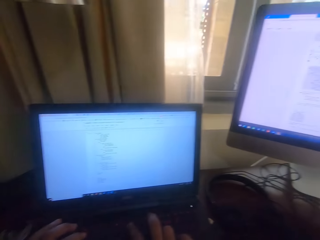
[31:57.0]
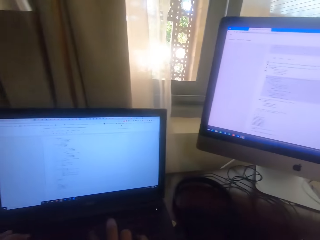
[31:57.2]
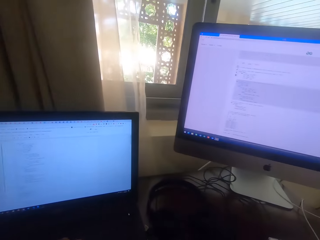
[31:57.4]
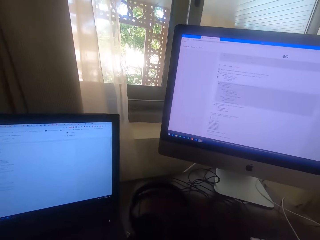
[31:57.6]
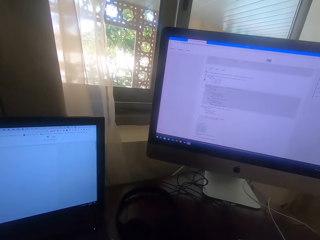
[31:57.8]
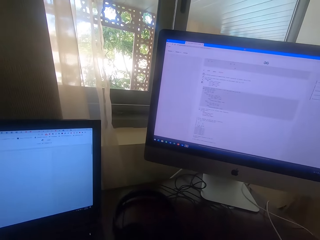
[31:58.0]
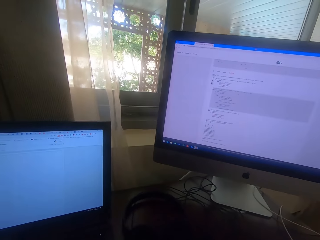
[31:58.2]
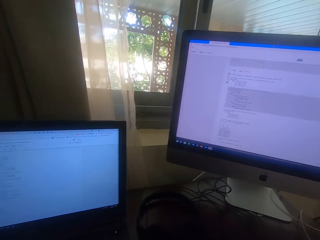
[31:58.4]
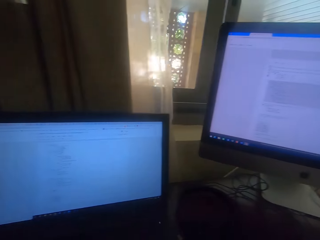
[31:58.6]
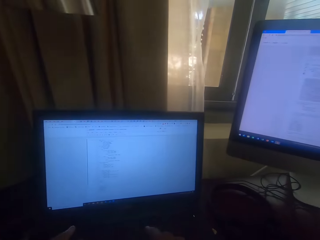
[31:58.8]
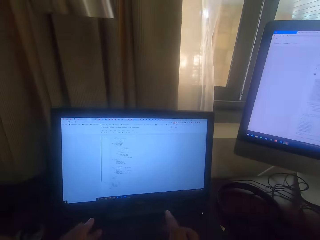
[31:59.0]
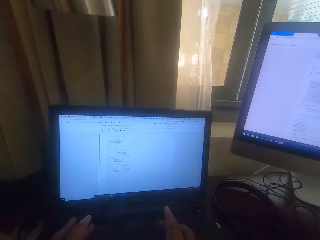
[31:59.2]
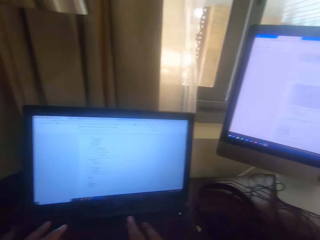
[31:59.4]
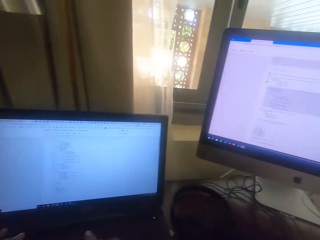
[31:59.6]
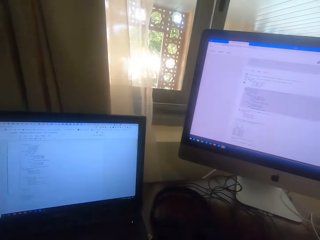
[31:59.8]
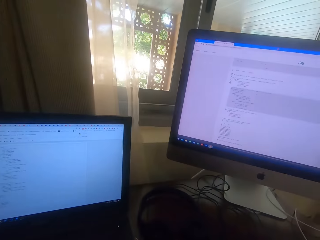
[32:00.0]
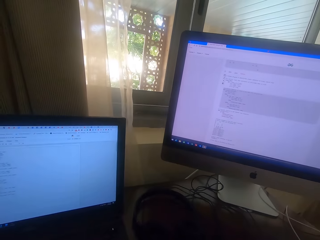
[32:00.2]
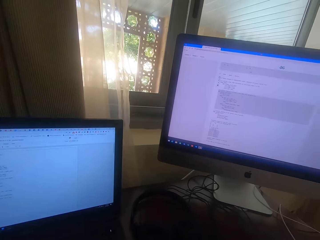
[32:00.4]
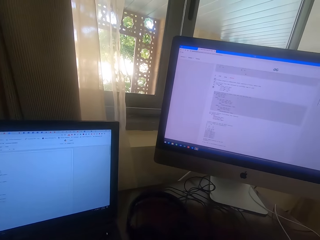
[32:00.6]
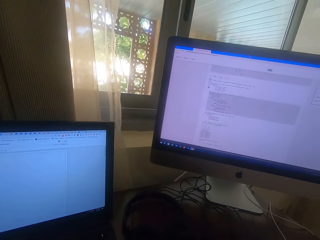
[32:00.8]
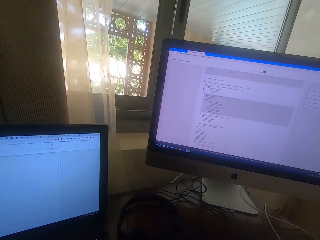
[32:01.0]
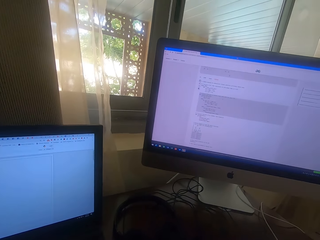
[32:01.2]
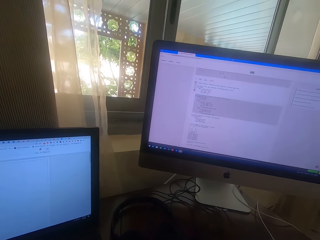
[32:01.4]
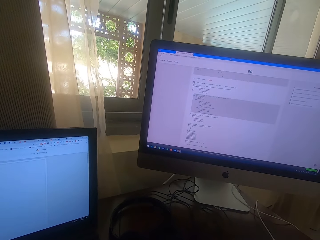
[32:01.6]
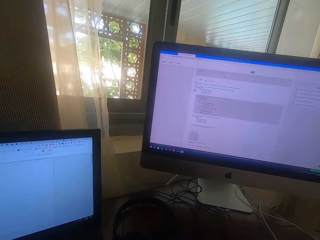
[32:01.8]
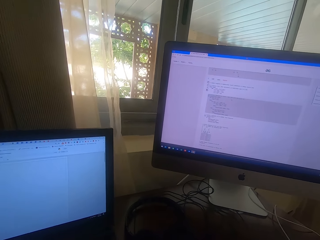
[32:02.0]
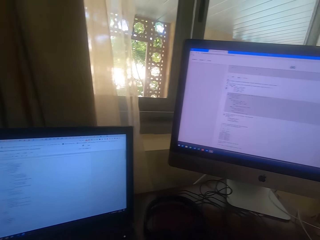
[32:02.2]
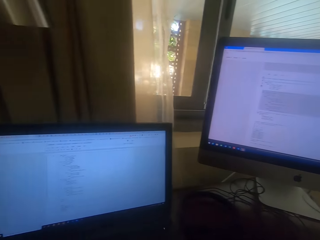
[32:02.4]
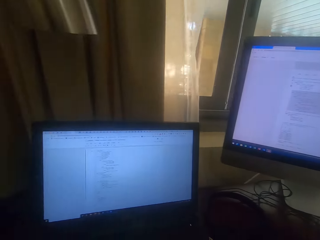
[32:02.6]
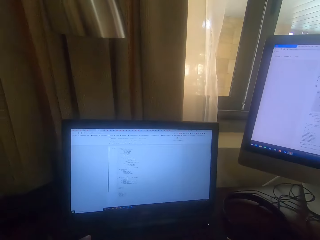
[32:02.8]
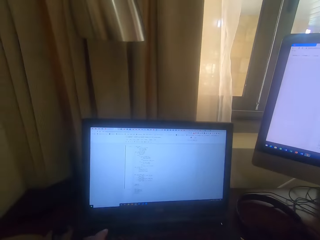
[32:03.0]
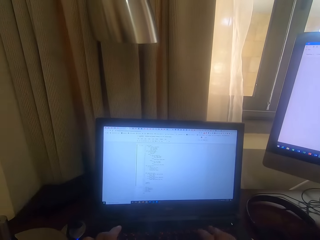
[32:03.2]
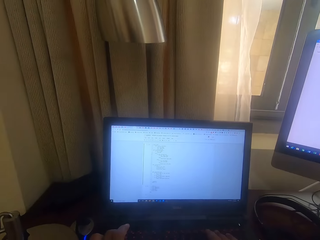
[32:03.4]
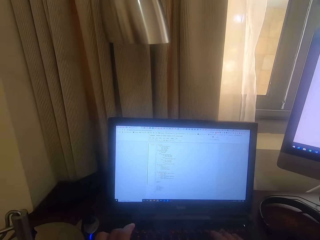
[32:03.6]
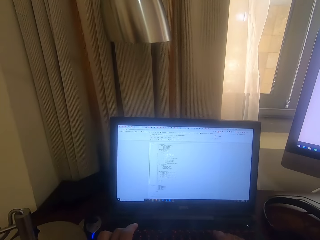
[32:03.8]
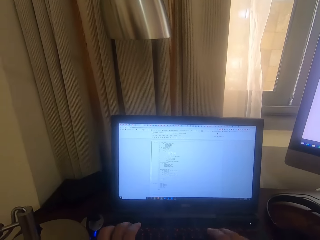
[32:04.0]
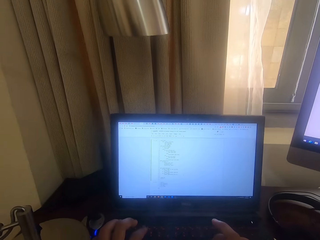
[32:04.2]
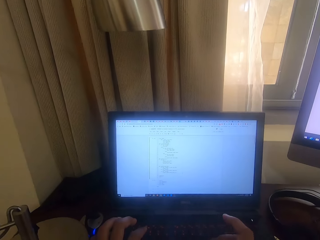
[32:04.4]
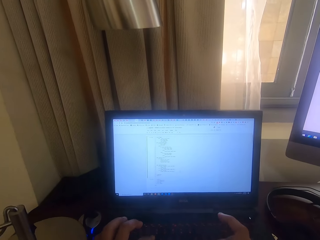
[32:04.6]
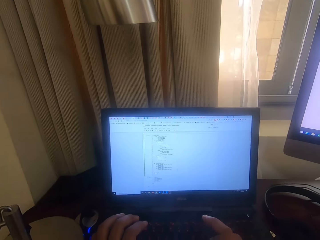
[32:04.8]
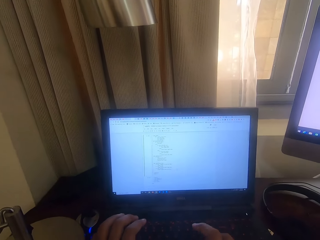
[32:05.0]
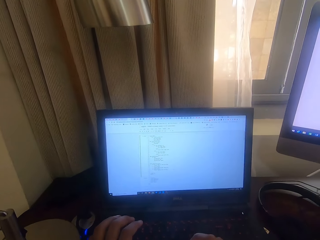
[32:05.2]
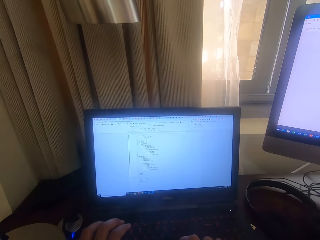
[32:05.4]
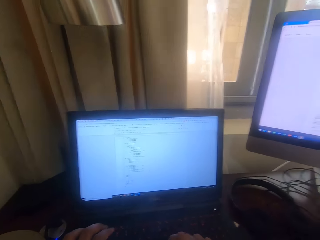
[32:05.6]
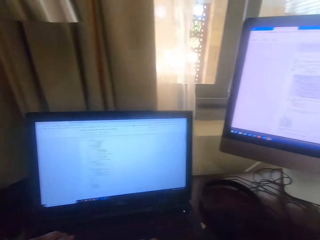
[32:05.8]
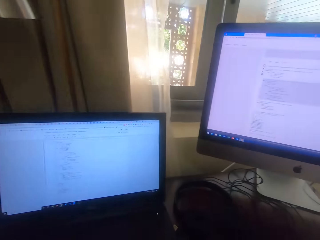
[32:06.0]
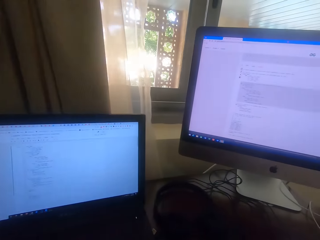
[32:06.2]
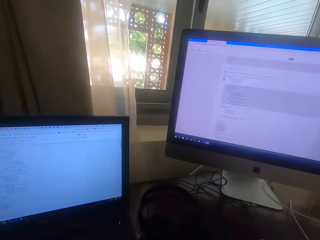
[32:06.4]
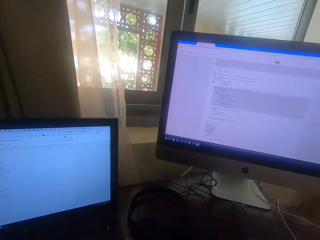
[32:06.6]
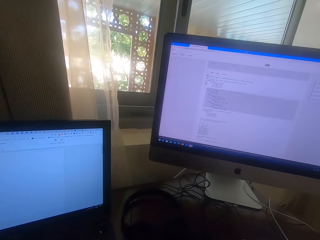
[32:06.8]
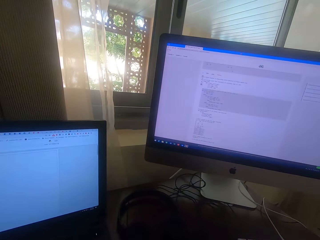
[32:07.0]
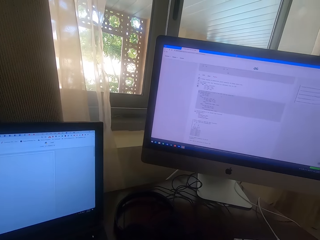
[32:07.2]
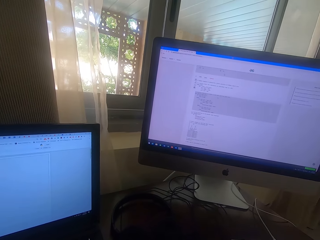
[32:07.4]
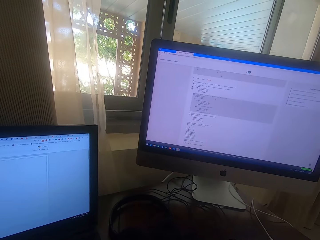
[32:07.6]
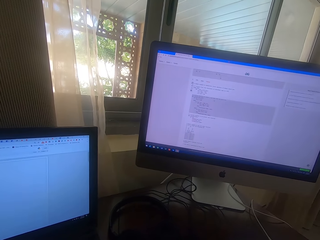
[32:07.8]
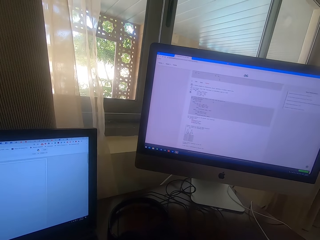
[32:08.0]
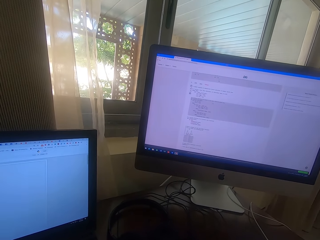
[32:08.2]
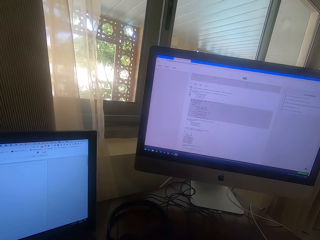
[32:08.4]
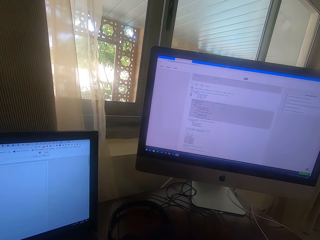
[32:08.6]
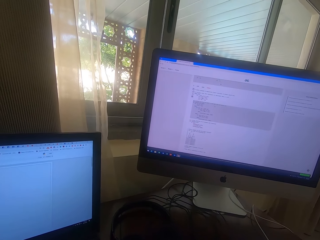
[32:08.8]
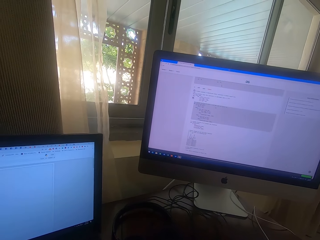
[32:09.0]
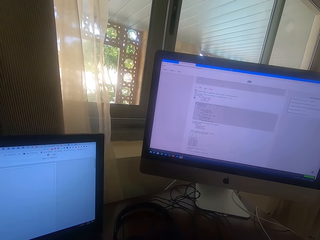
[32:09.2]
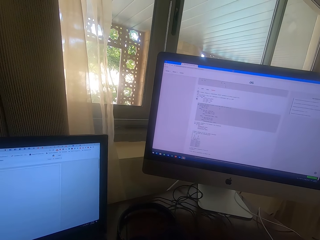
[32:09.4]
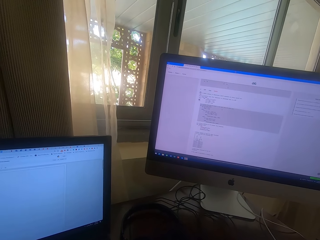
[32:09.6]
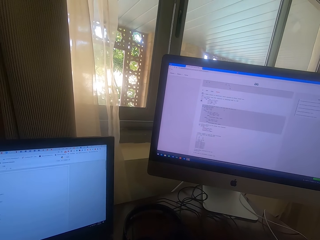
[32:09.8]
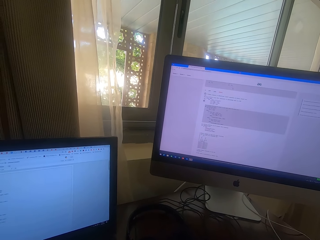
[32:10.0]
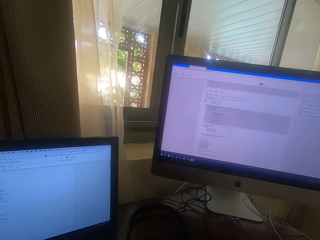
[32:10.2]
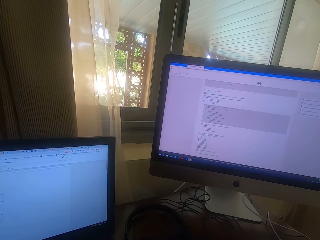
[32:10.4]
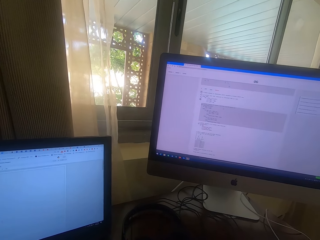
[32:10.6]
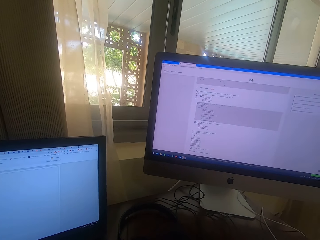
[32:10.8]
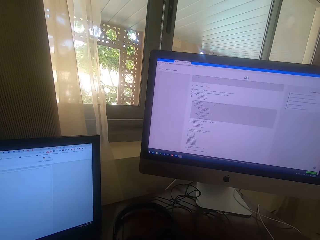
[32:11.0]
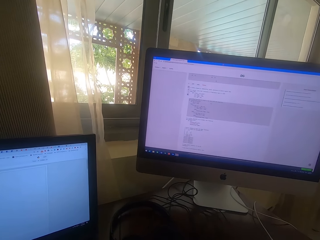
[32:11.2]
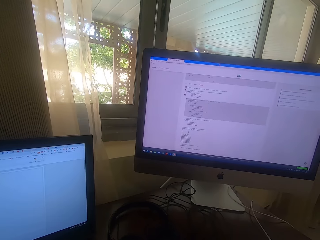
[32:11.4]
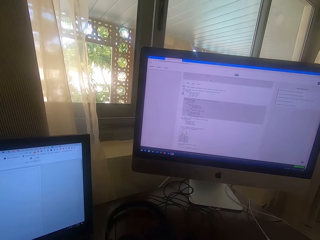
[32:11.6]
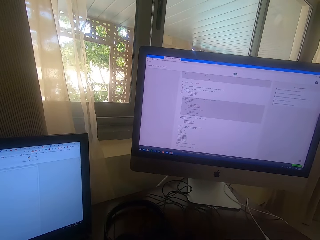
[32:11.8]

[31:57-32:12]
The camera wearer looks around and looks at a computer. They type on the keyboard. They look at the computer. They type on the keyboard and look around. They look around. They stare at the computer.

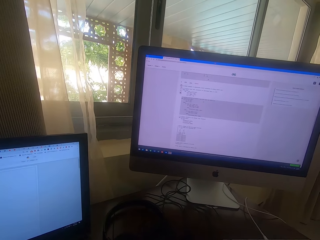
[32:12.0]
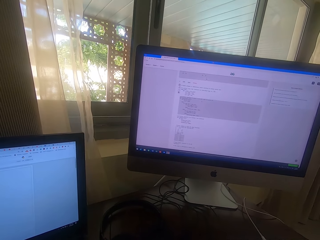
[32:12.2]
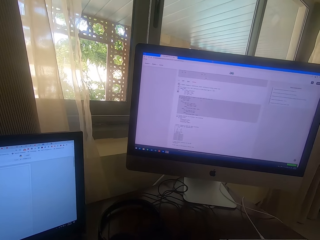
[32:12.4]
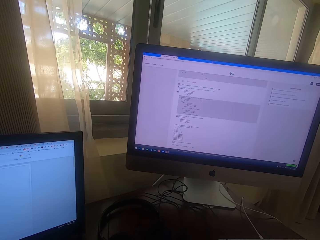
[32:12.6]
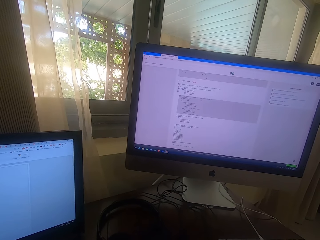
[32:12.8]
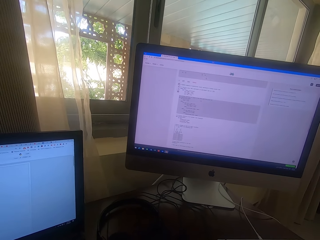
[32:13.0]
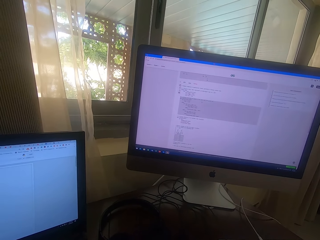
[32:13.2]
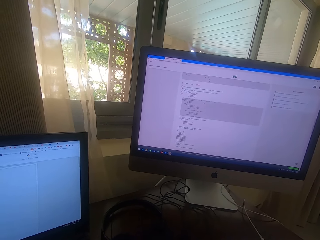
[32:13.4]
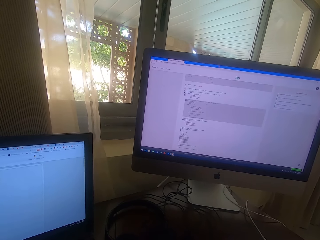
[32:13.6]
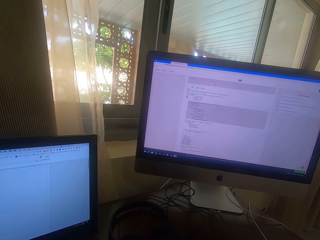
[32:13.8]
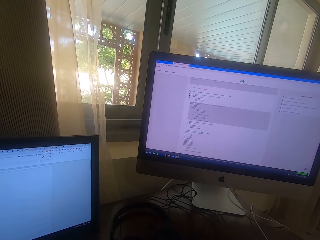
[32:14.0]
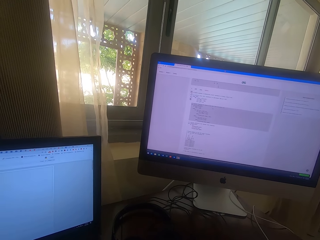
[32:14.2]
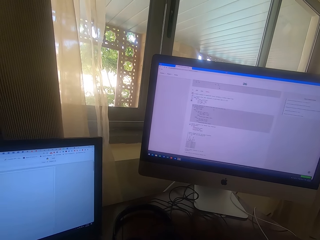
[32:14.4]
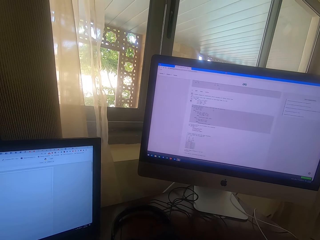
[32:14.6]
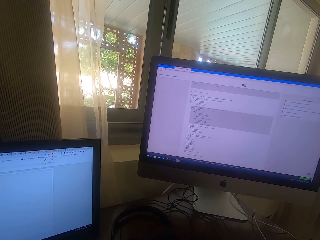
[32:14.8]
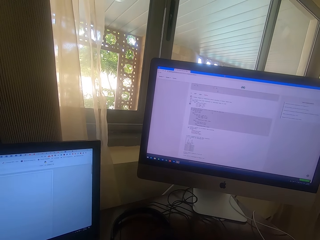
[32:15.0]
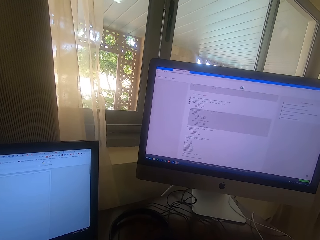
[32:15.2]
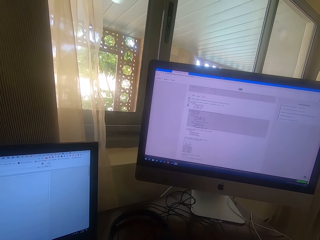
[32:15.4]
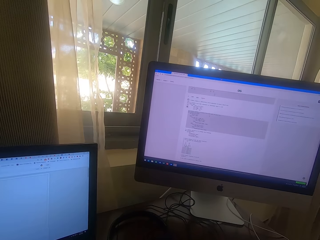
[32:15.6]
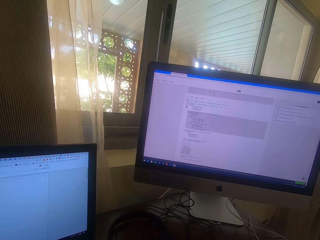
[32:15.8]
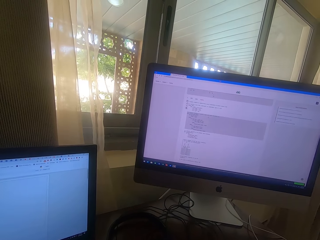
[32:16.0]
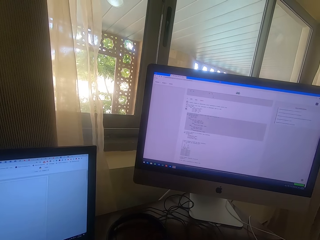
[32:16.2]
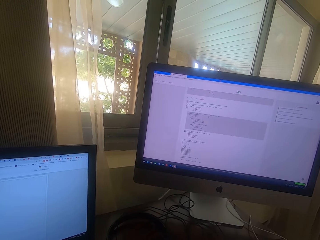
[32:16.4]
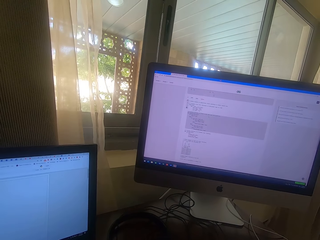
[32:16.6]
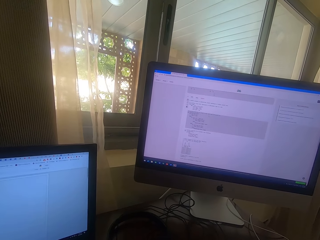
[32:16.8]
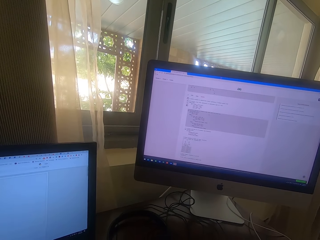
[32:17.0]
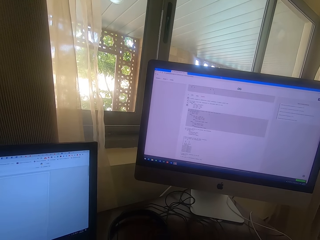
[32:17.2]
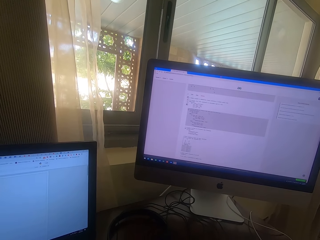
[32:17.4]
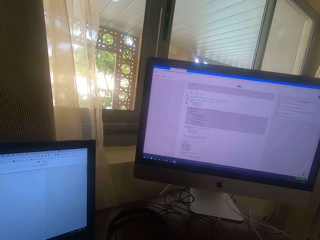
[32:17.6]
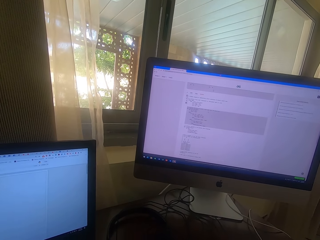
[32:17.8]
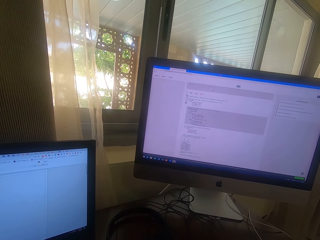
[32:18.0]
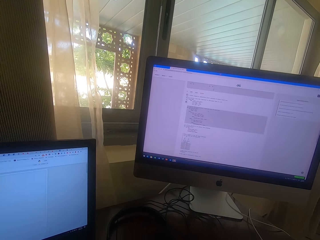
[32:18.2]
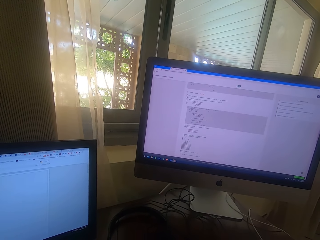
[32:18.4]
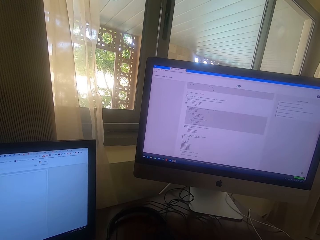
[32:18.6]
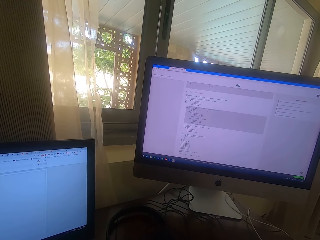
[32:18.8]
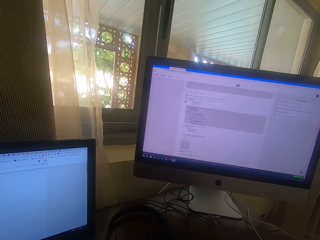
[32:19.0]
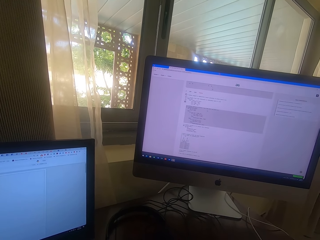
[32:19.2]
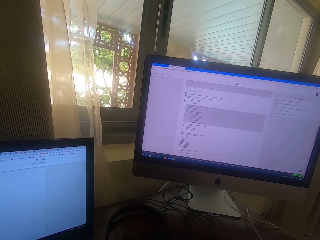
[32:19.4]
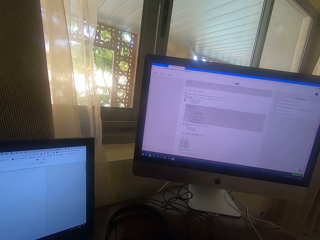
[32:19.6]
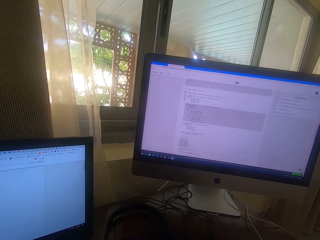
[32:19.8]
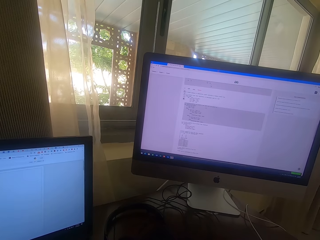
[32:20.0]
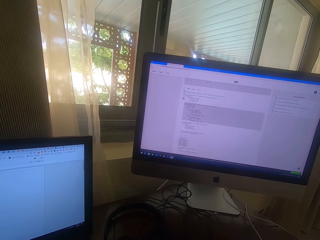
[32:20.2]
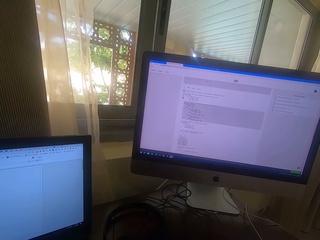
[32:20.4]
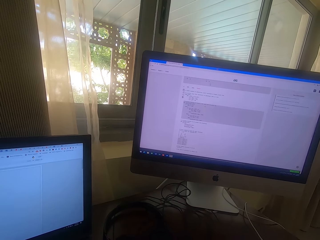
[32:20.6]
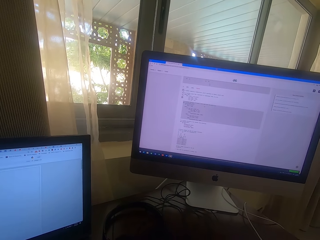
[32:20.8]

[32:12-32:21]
The camera wearer stares at the computer.
